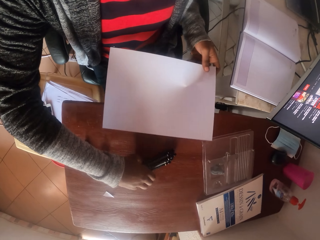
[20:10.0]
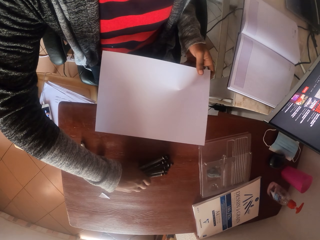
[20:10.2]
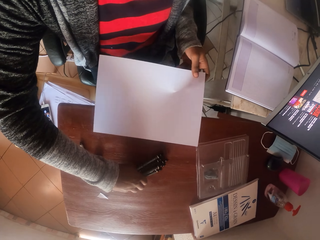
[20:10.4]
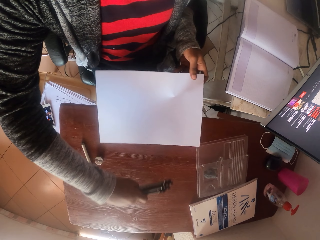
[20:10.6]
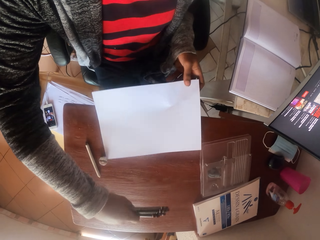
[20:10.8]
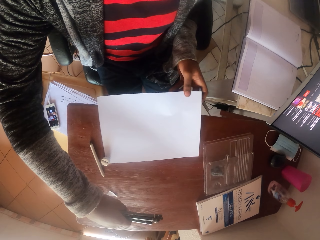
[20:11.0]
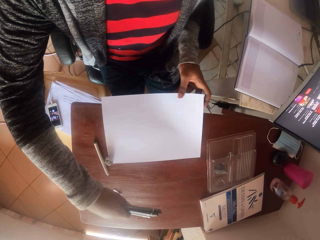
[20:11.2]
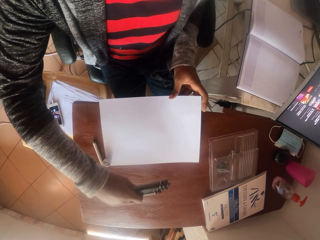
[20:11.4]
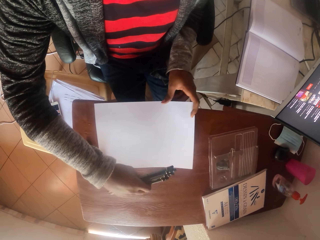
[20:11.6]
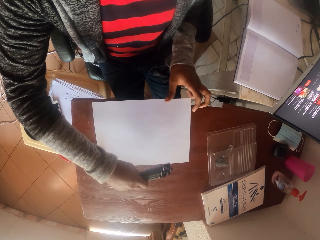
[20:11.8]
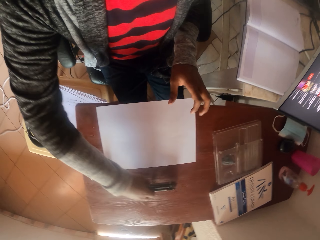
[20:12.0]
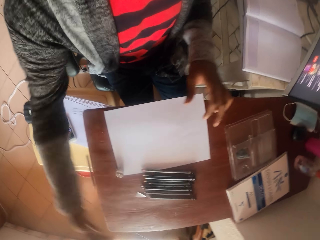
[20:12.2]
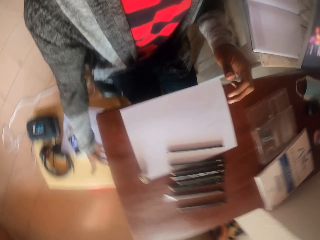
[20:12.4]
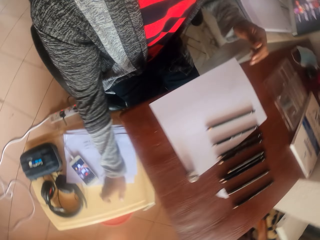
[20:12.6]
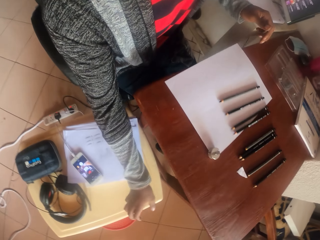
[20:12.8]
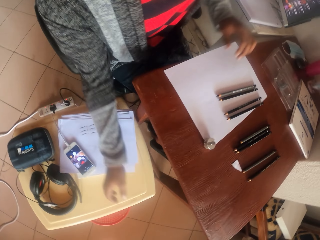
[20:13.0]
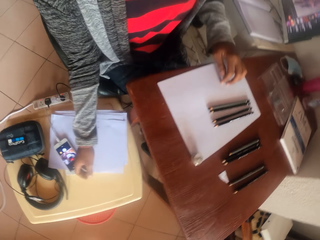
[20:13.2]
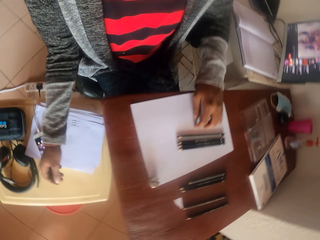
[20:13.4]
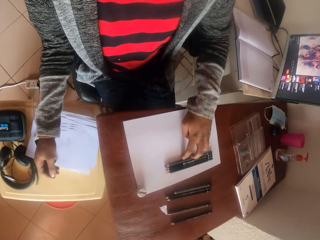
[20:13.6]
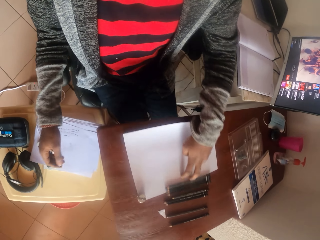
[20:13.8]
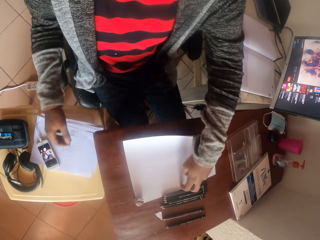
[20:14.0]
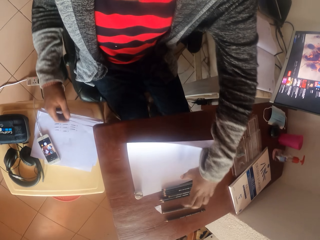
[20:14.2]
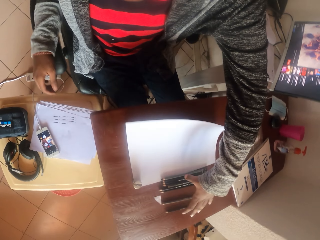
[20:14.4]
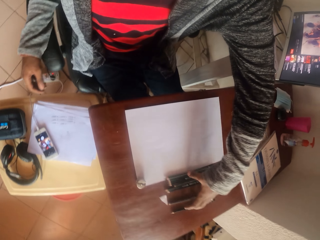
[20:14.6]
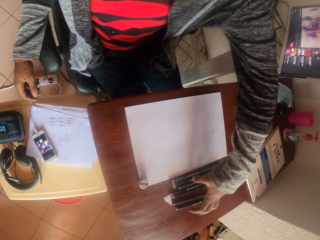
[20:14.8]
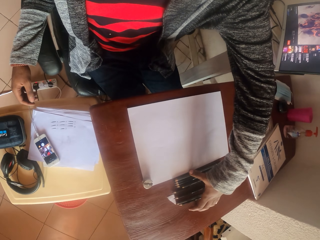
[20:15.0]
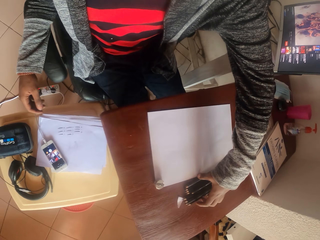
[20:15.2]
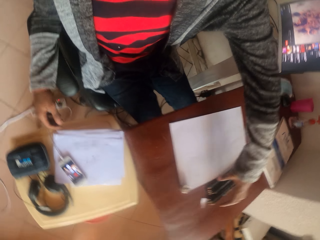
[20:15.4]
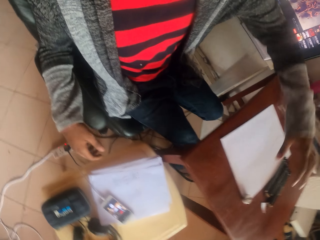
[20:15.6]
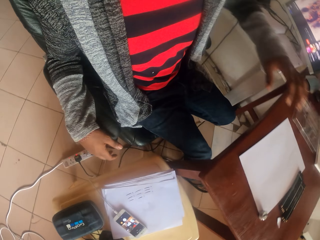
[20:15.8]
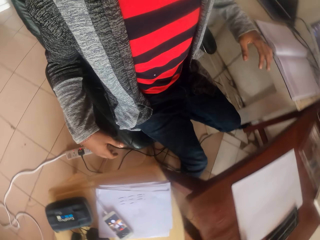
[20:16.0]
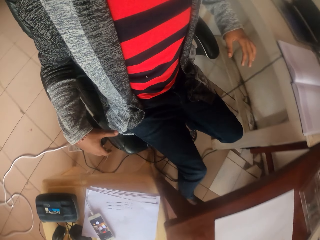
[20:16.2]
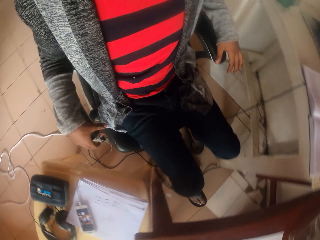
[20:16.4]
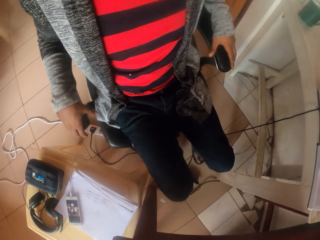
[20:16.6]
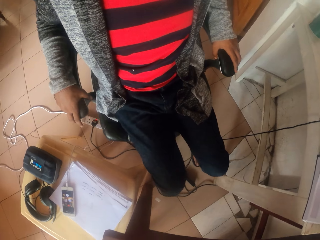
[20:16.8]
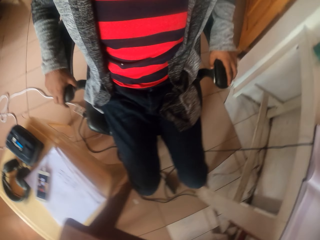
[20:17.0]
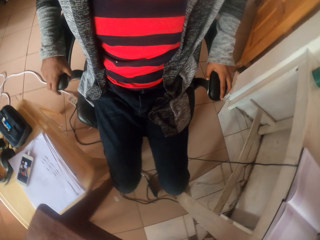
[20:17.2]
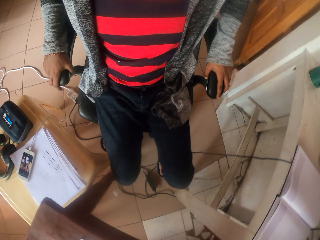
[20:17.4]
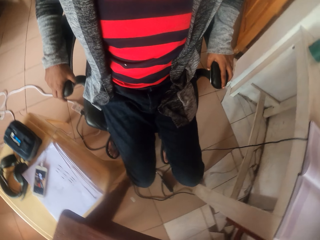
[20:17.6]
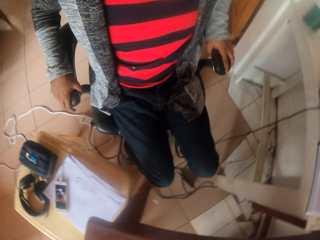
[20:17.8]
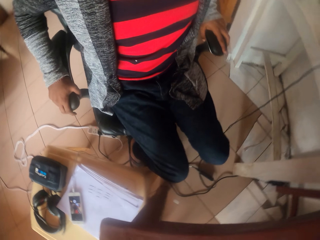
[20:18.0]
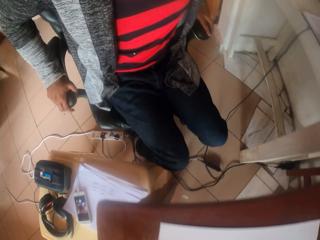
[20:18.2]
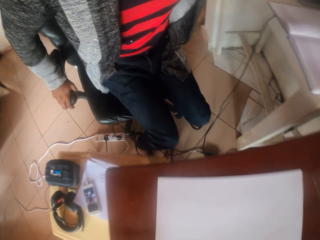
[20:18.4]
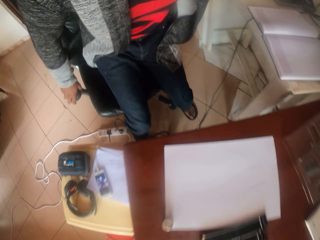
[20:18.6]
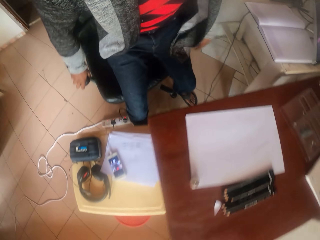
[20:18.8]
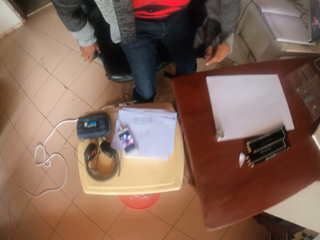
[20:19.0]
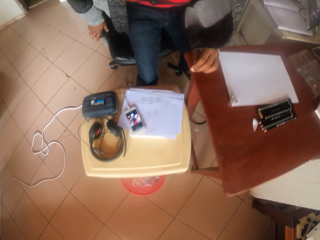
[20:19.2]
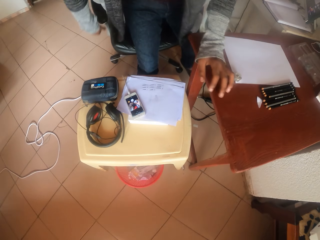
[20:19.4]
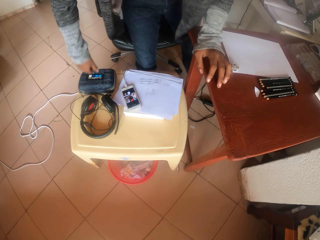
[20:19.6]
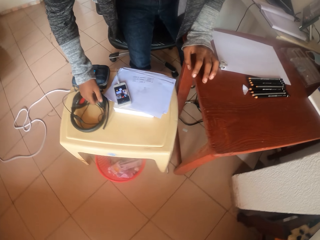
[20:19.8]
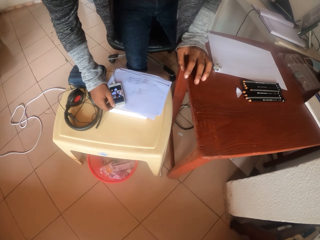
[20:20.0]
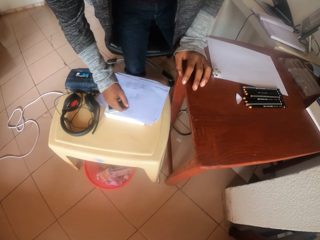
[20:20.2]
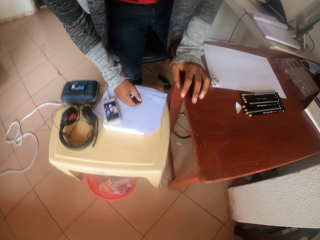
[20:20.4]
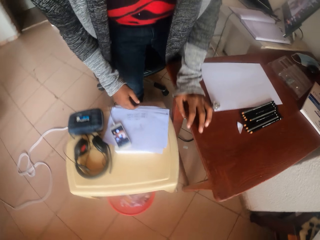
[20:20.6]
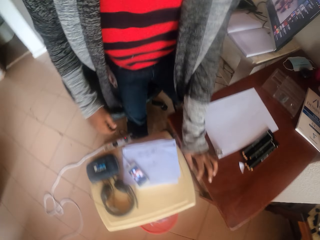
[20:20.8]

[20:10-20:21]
The camera wearer takes pencils from the table. They move the pencils on the table. They place papers on the table. They drop the pencils on the table. They take the pencils. They look around. They stand from the chair.

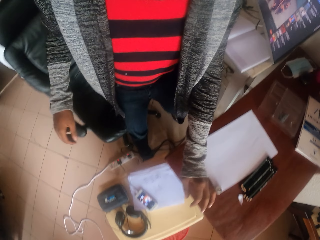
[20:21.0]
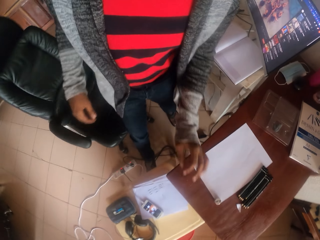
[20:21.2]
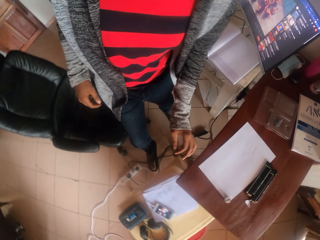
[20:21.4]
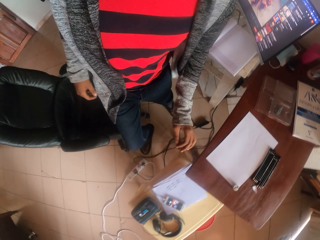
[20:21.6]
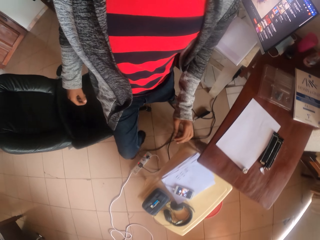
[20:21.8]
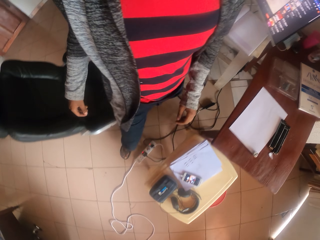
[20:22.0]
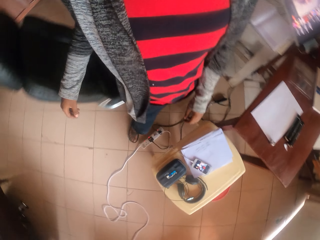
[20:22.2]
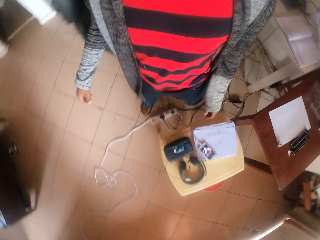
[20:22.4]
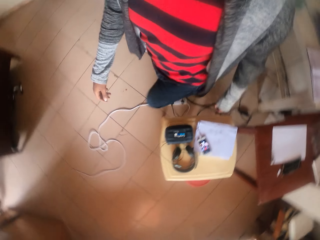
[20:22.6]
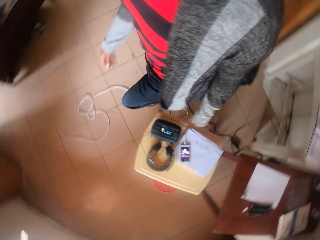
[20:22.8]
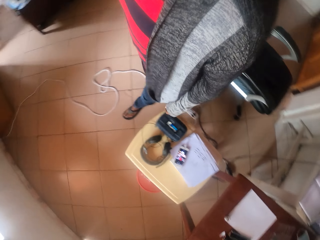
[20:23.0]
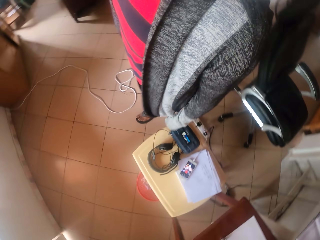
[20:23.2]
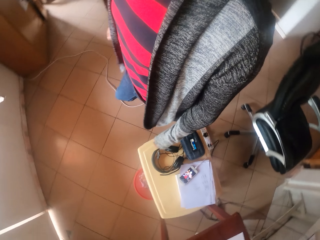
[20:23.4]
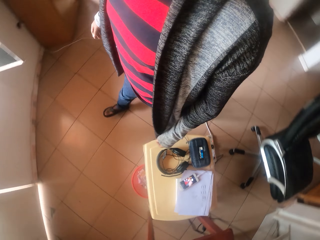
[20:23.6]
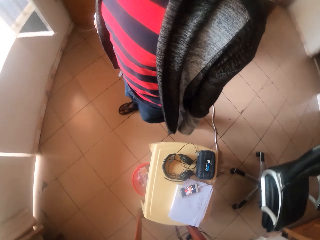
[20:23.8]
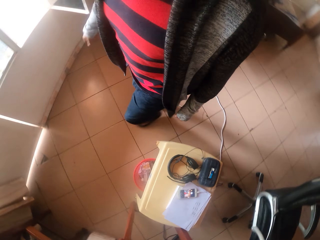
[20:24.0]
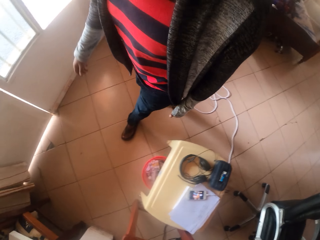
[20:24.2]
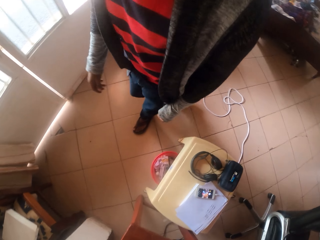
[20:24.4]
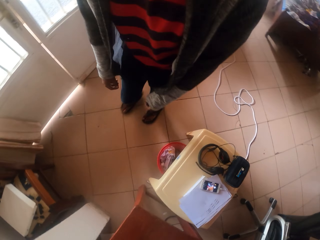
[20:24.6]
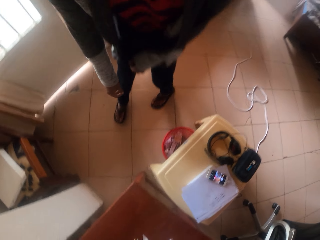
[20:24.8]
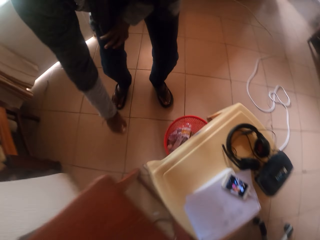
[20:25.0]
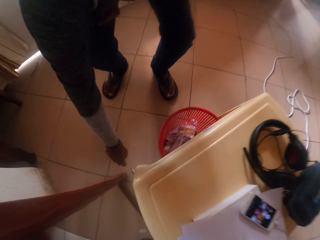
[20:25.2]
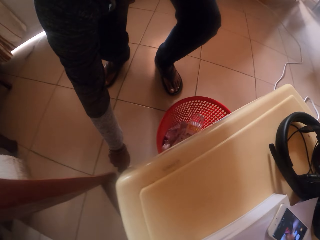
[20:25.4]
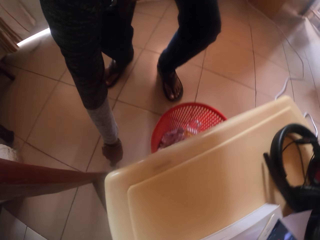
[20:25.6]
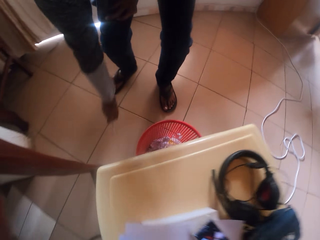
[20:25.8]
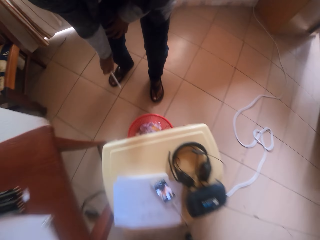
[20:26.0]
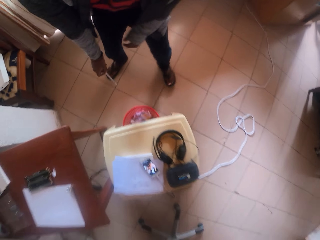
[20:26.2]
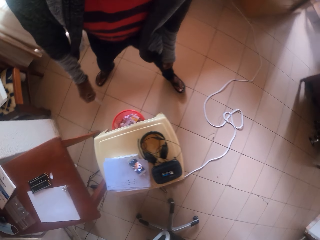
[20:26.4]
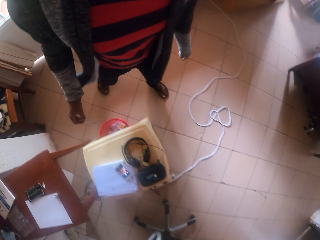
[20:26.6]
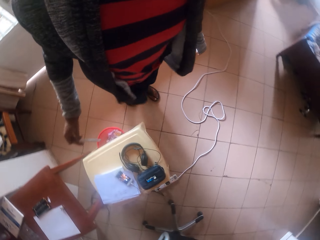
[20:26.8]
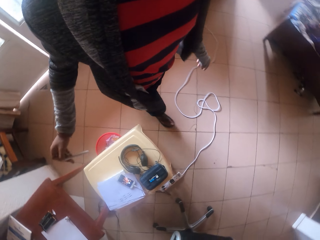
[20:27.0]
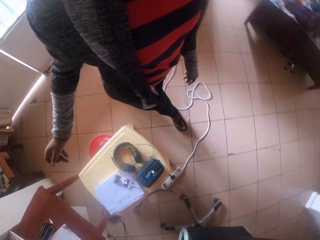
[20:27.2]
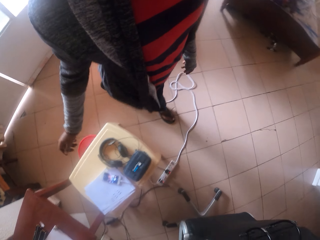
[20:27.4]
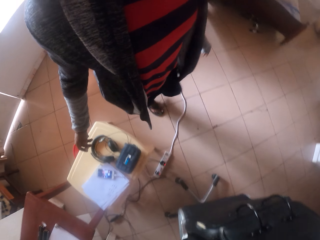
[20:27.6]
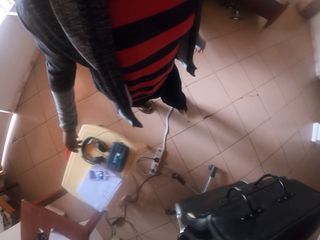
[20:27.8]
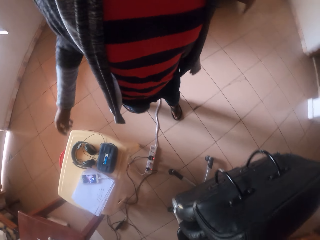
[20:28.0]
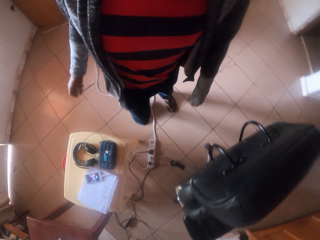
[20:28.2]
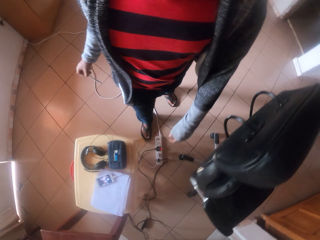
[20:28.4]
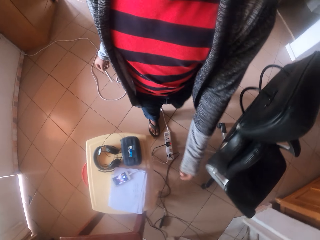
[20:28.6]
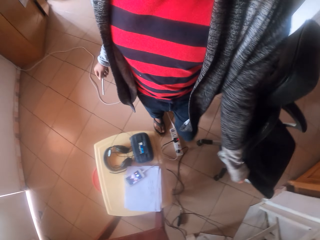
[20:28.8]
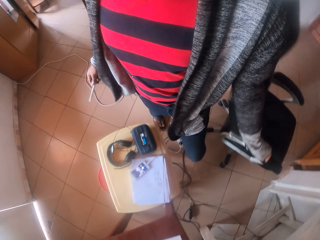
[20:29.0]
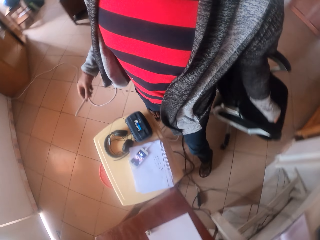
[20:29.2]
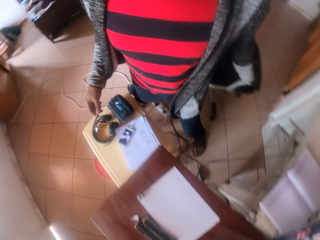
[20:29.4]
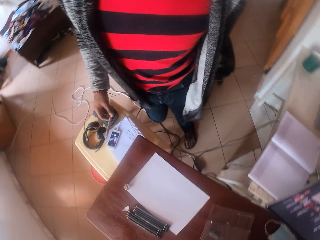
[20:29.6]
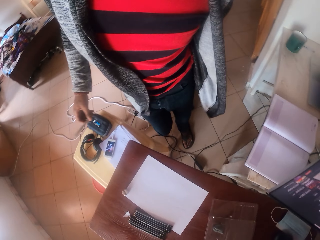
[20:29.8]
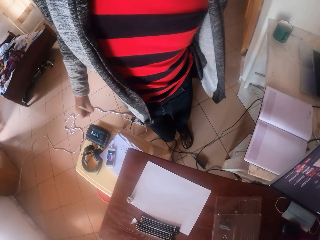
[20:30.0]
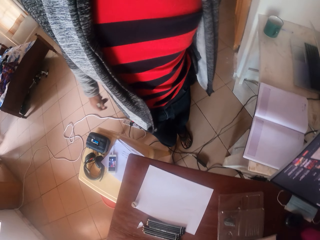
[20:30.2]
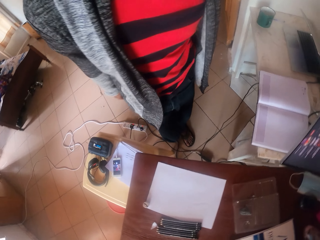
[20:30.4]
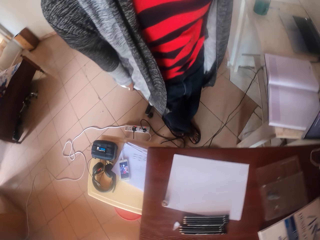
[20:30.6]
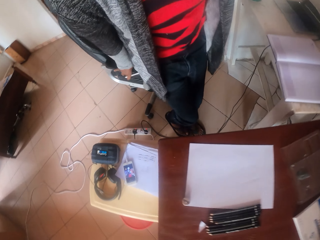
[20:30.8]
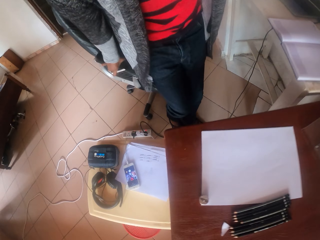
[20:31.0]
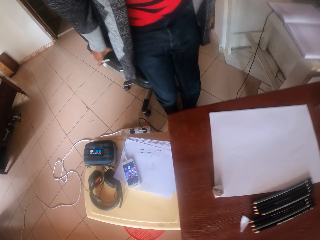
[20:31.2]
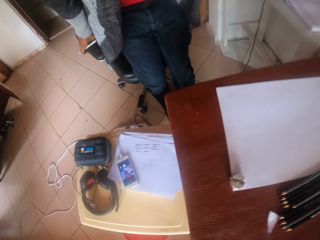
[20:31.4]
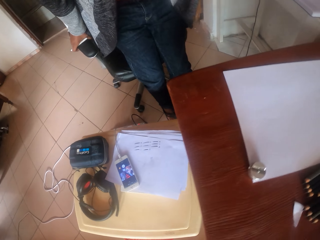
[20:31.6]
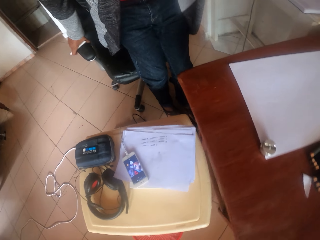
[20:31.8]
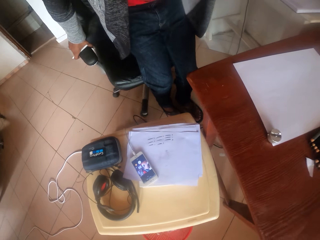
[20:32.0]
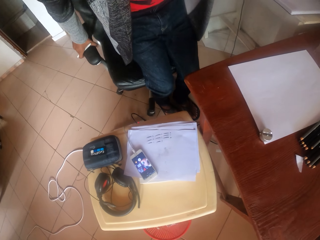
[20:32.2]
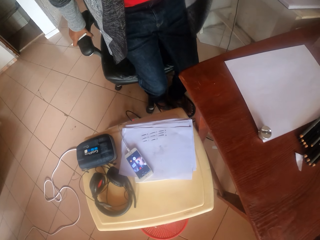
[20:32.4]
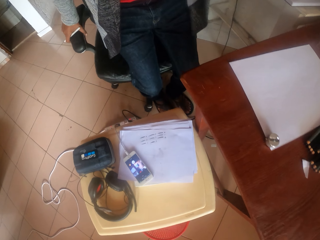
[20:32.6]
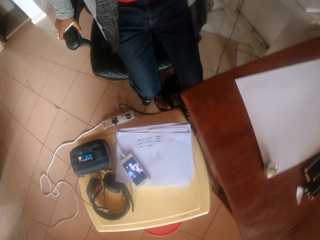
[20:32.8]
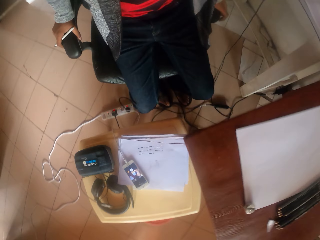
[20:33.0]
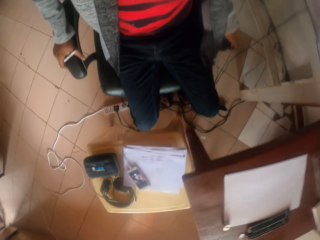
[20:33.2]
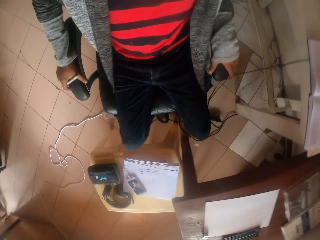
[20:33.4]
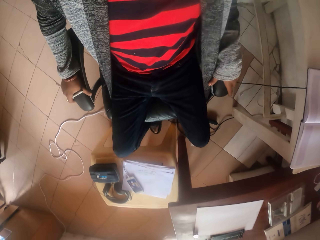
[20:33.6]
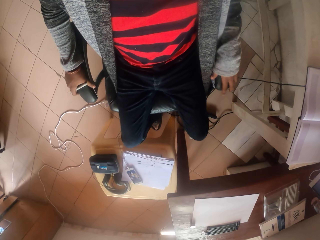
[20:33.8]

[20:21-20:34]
The camera wearer looks around. They walk to a stool. They pick up a pencil. They bend down. They walk around. They sit on a chair.
